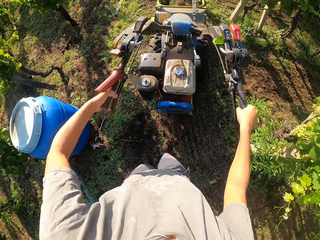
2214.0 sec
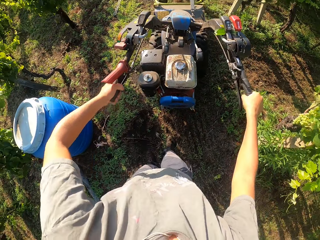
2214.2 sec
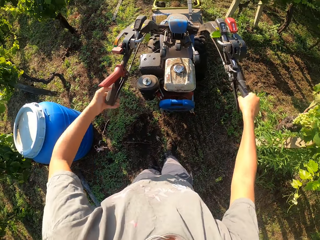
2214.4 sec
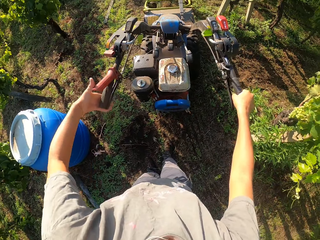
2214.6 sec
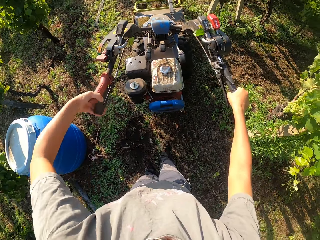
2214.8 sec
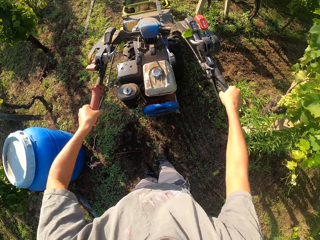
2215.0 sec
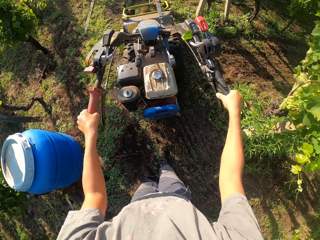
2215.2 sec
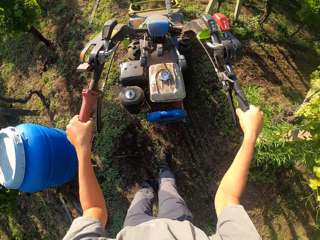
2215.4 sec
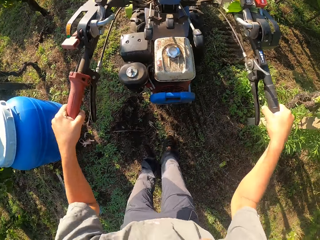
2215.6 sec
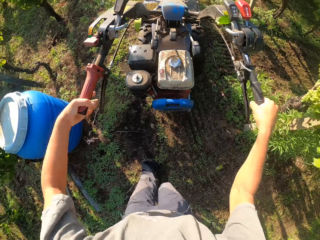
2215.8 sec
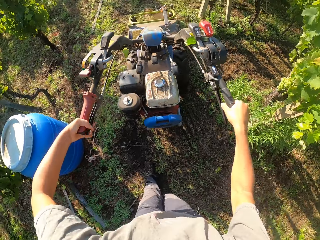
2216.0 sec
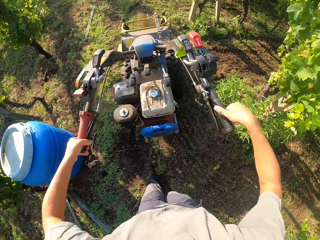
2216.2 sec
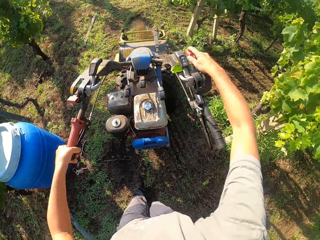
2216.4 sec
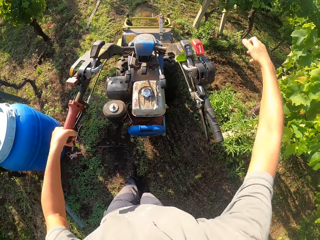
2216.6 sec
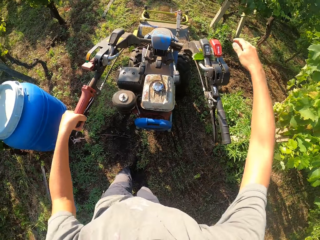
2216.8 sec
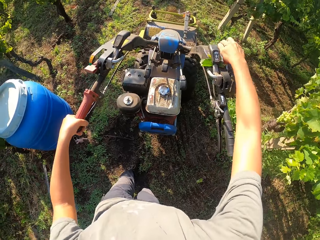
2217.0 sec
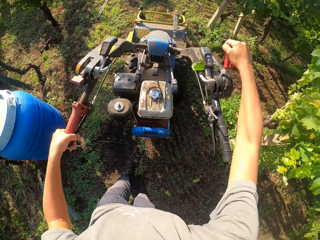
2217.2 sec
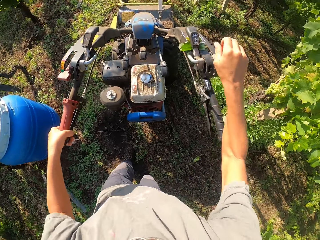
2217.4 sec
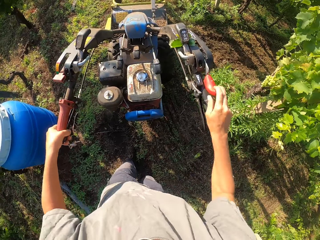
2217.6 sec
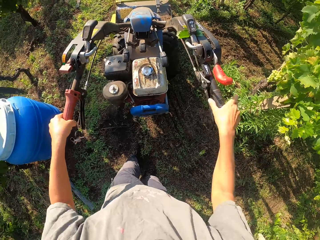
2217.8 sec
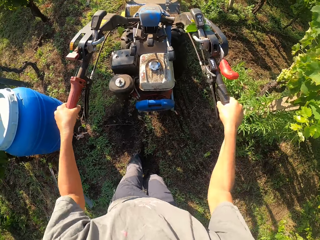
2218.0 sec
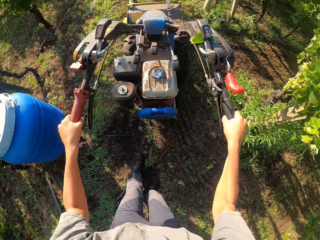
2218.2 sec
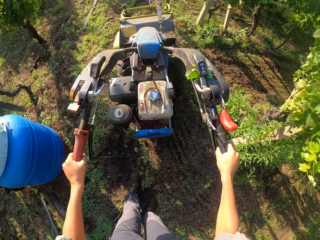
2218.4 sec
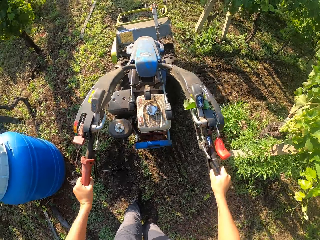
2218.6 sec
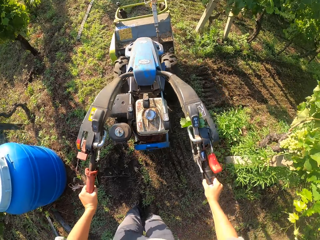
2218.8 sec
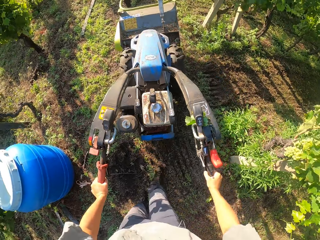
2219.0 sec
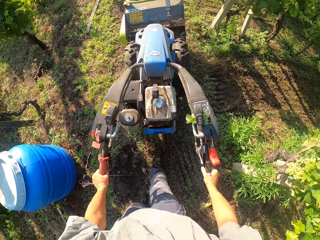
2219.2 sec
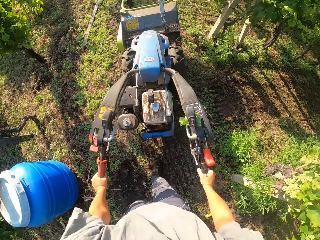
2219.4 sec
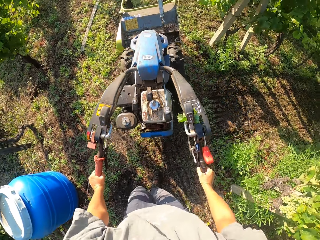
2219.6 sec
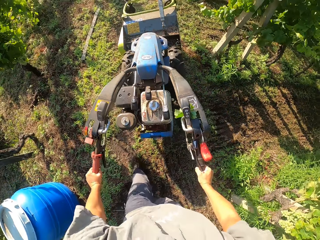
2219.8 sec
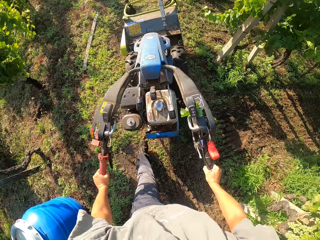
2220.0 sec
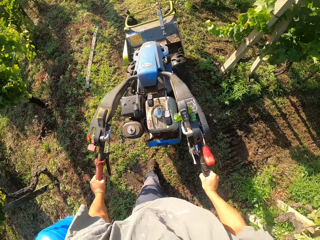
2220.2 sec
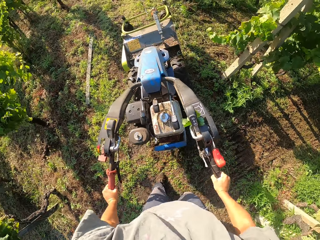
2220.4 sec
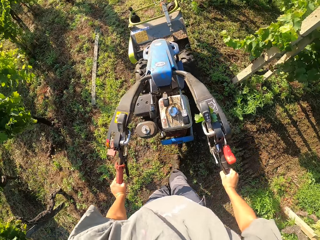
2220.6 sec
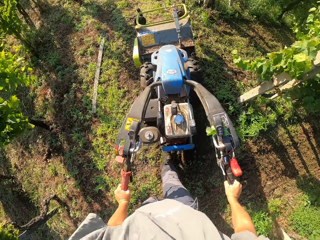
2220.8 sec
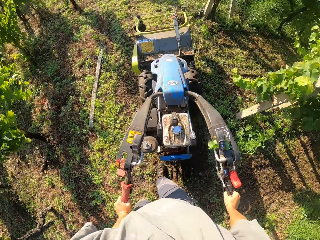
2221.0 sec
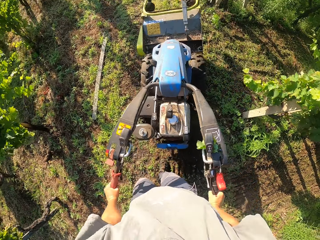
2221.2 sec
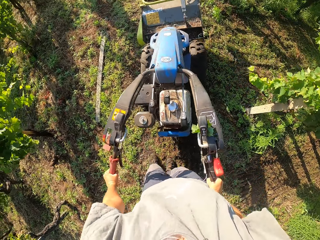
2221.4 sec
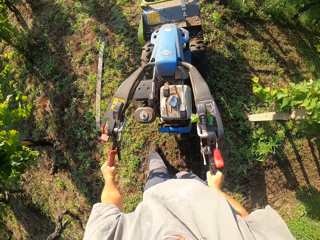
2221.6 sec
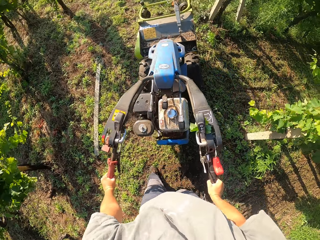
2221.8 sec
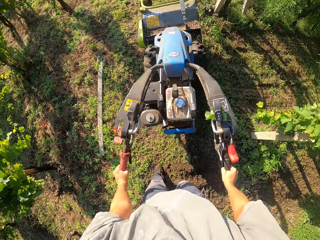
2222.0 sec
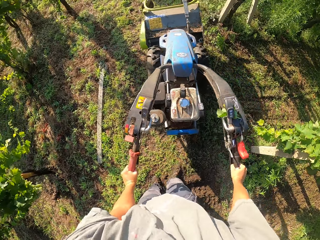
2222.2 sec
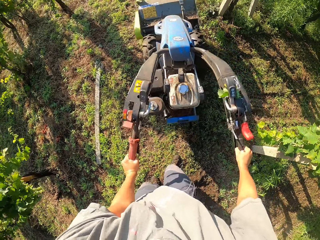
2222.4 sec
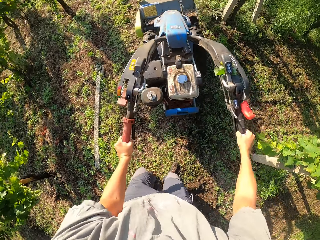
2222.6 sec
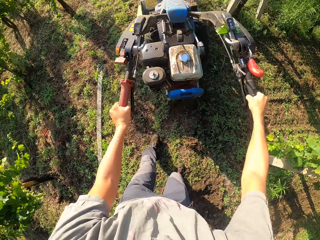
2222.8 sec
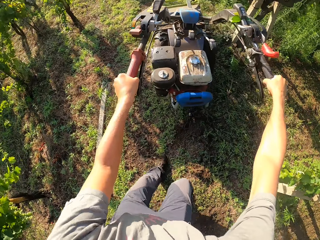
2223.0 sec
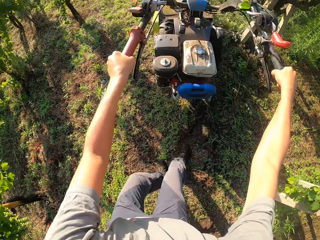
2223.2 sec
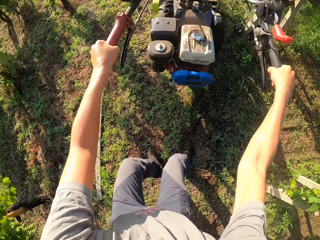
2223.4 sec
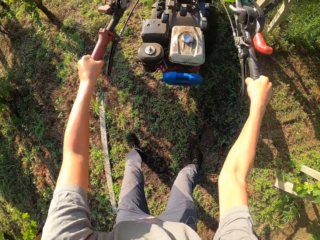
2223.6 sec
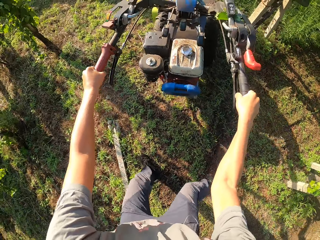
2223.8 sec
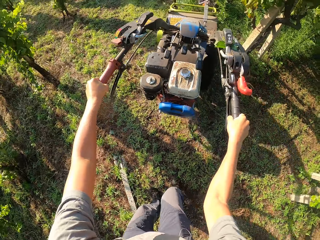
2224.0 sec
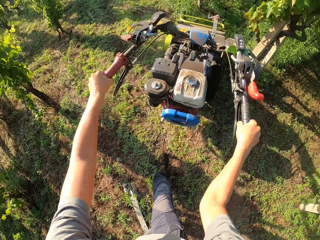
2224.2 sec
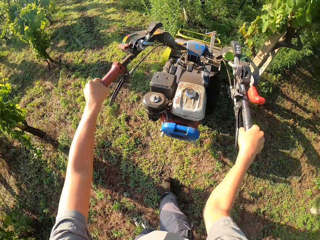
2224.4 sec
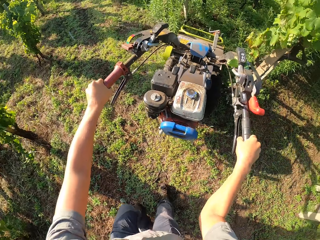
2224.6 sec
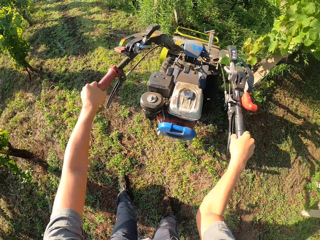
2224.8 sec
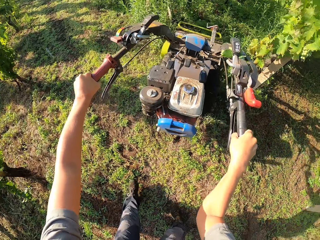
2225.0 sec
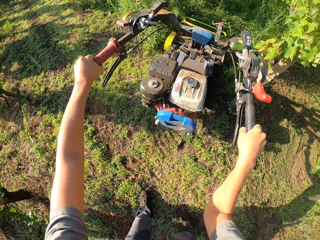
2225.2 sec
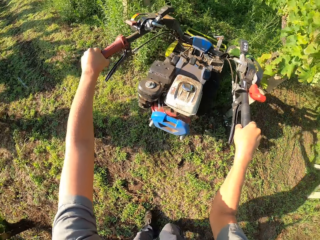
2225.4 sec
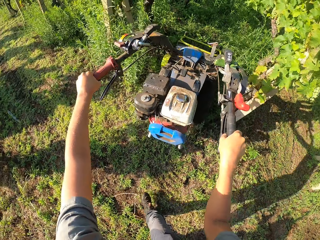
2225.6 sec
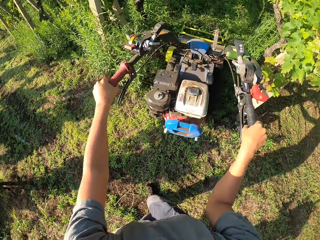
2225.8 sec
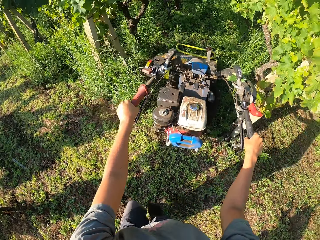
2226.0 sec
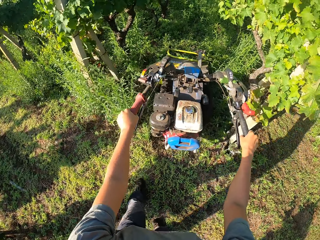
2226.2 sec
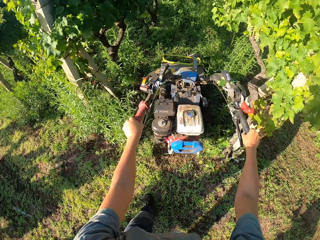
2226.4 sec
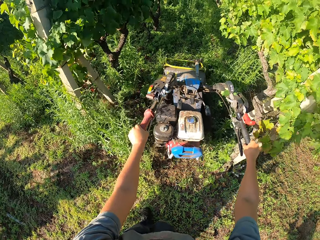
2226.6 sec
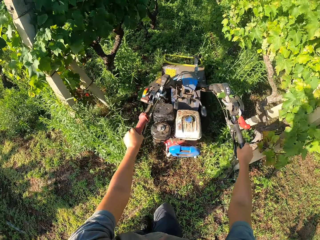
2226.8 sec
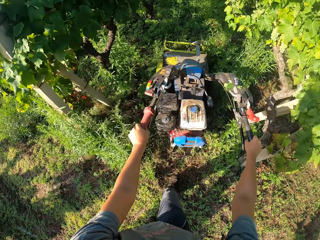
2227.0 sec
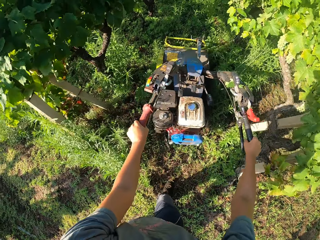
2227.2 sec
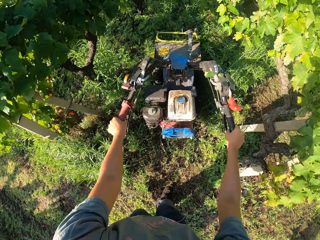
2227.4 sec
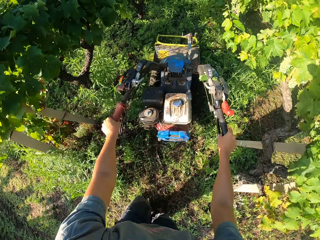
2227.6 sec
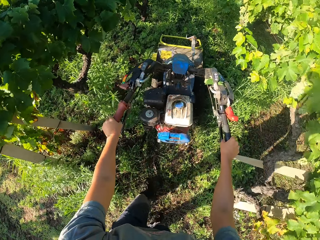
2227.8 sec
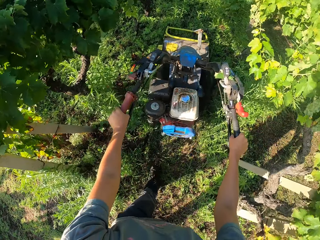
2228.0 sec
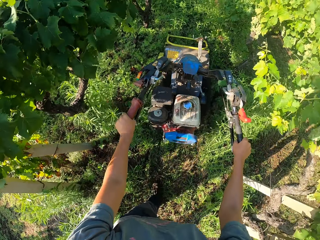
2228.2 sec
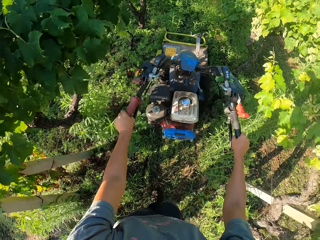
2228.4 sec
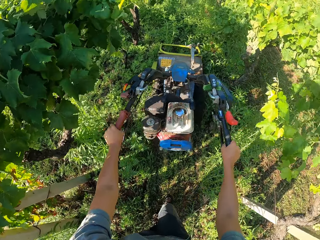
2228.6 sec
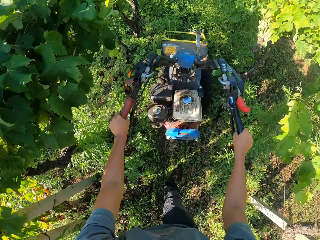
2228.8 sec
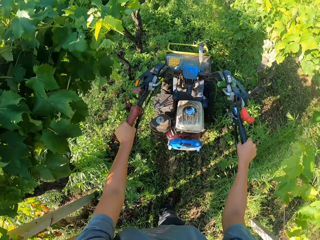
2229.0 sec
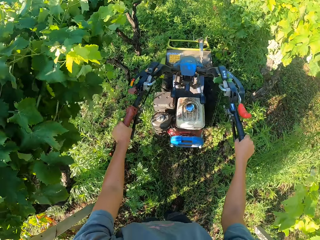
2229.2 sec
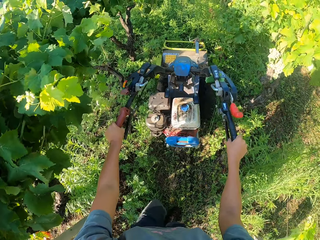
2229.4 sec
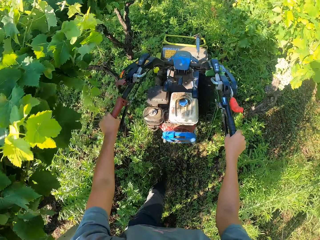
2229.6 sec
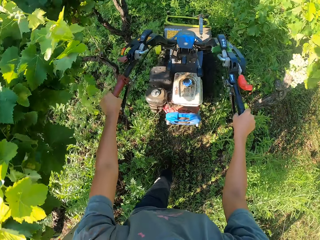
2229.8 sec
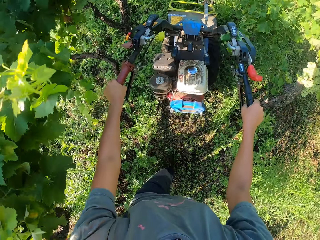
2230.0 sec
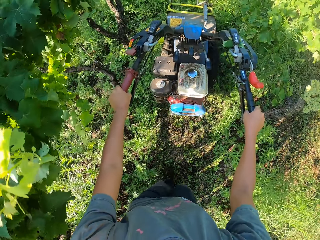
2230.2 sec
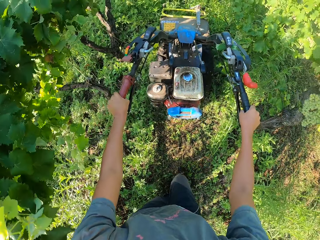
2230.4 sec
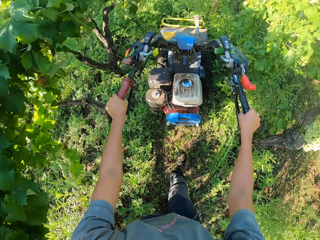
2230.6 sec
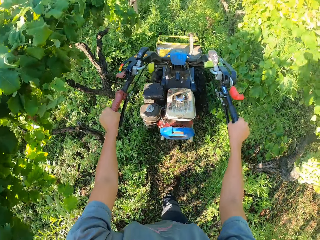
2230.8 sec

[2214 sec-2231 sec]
The camera wearer stares at the lawn mower or brush mower. He adjusts his hands. He pulls down the lever on the right handle of the brush mower with his right hand. He moves the brush mower forward. He mows the garden. He turns the lawn mower. He continues cutting the grasses on the farm with the brush mower.

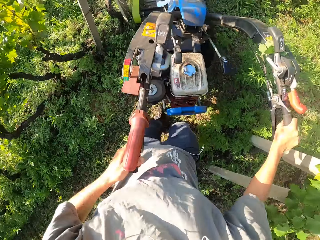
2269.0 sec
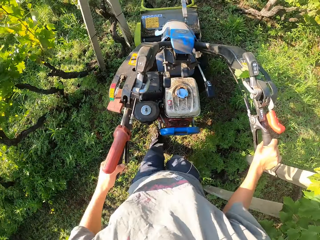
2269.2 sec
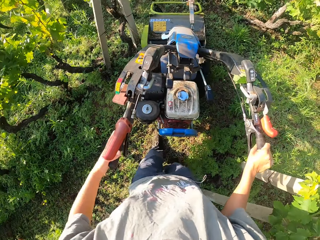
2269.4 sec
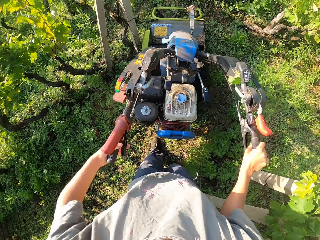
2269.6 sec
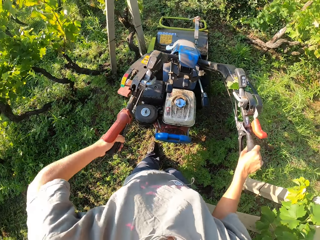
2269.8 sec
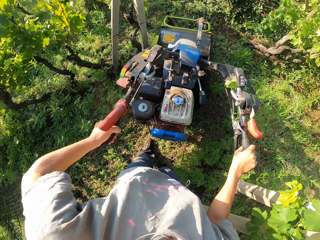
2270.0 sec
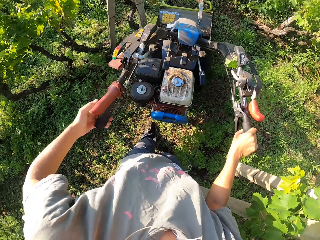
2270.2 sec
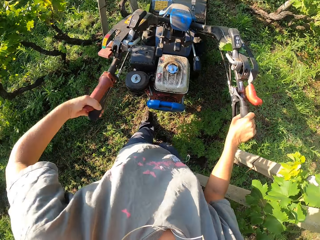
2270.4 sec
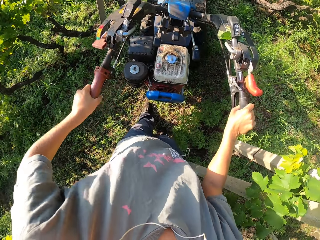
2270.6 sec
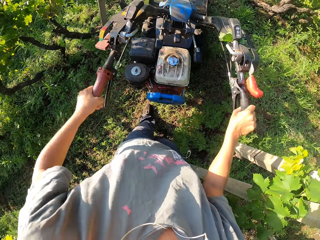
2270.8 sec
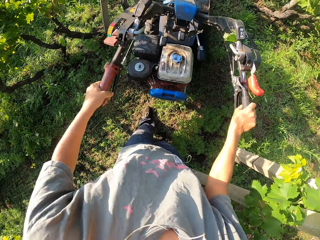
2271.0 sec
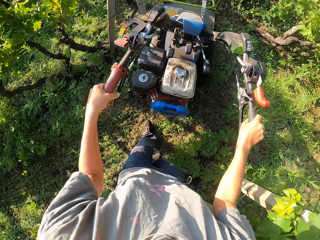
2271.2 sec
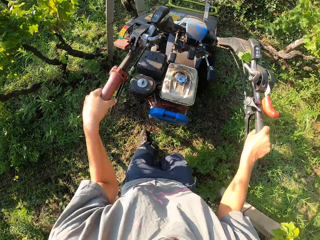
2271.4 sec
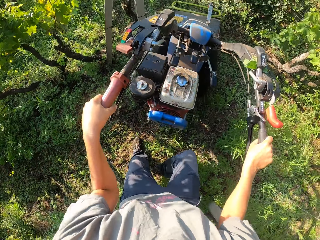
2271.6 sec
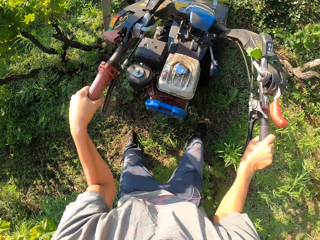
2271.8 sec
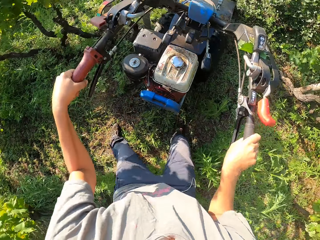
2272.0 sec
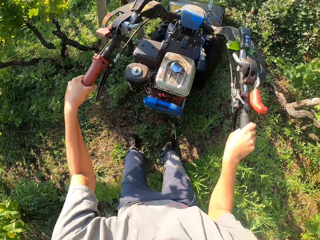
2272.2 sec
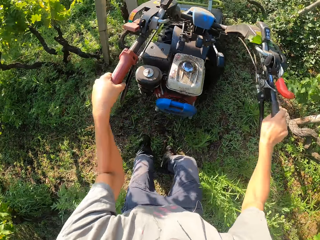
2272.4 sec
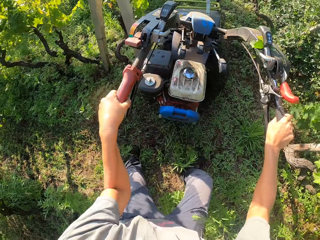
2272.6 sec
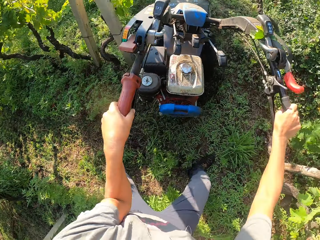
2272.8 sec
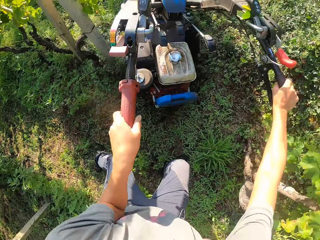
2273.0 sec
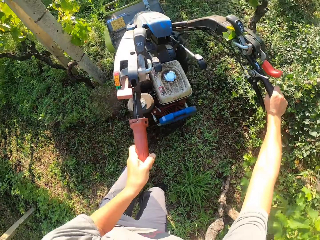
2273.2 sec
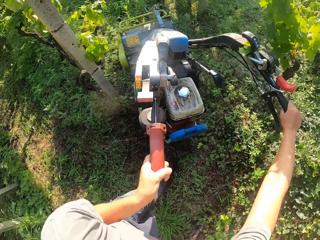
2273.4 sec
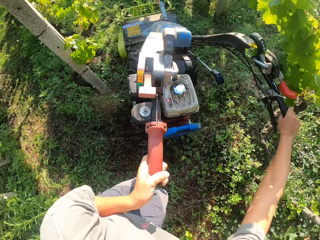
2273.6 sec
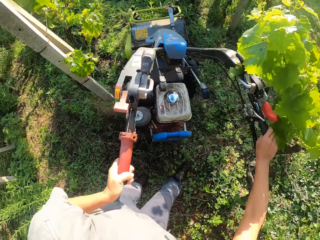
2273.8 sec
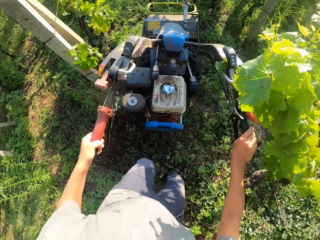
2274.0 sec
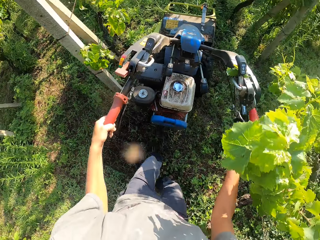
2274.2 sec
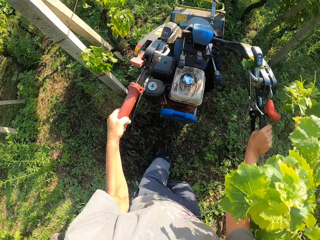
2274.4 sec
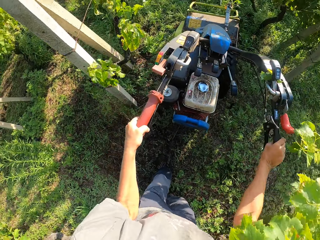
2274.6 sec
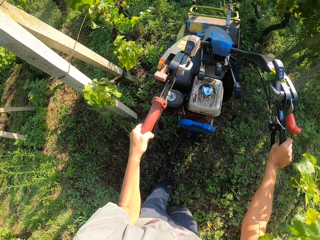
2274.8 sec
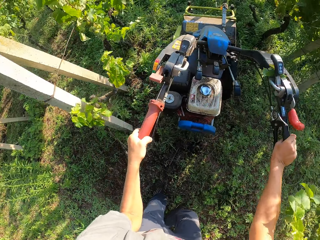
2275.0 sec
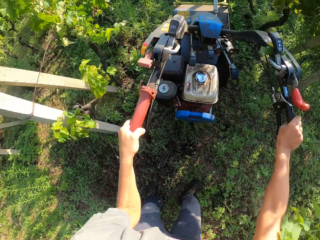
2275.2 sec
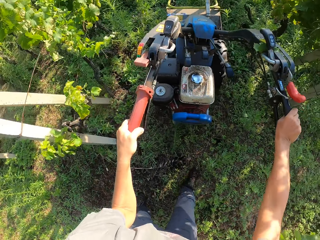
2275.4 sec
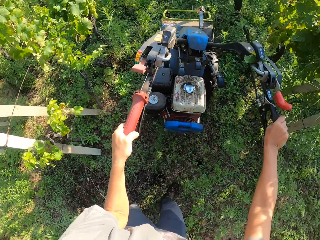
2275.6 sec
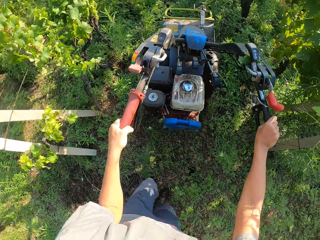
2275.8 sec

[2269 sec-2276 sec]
The camera wearer adjusts the lawn mower lever. They mow the garden. They turn the lawn mower. They mow the garden.
